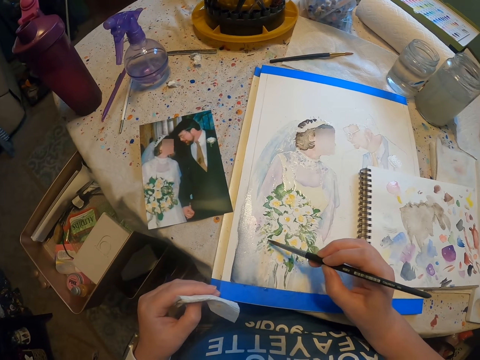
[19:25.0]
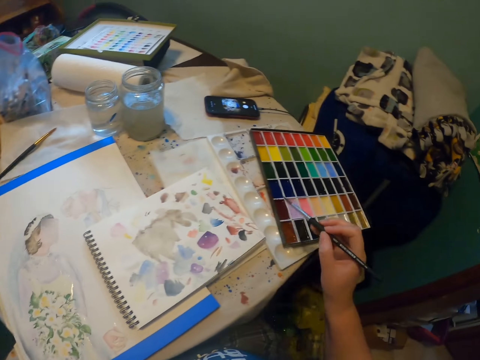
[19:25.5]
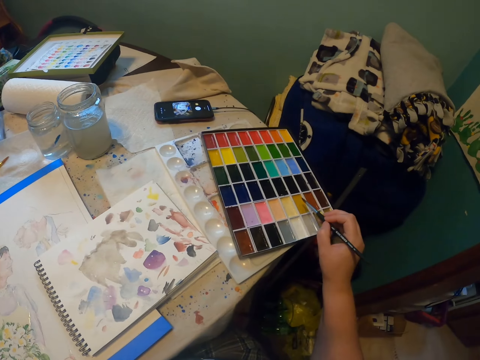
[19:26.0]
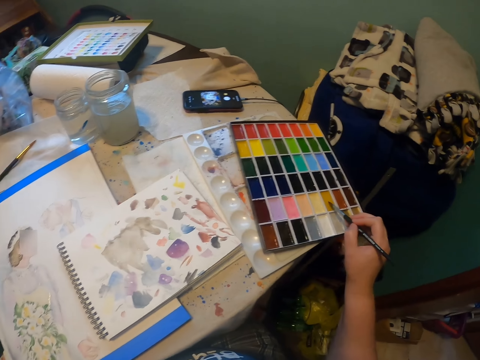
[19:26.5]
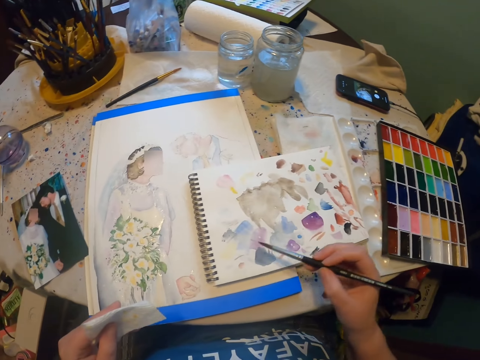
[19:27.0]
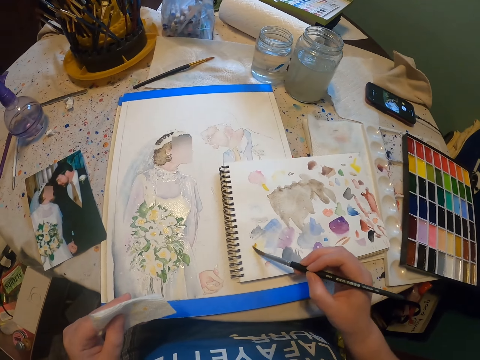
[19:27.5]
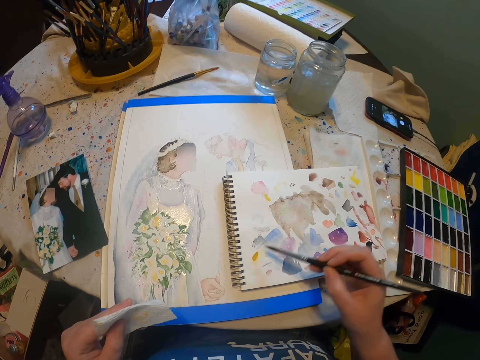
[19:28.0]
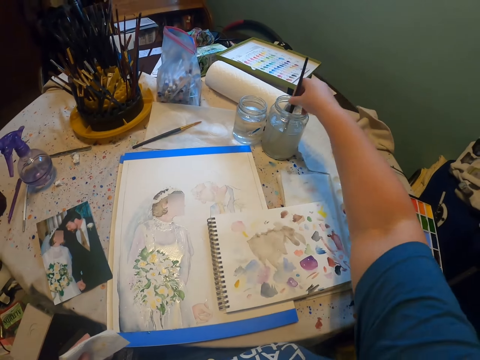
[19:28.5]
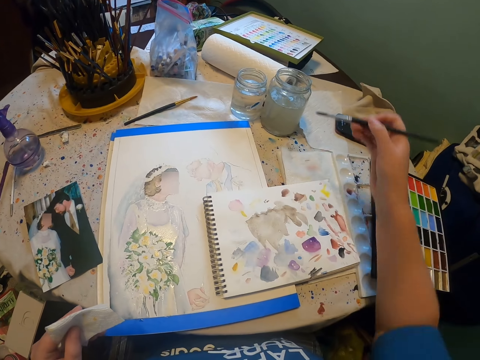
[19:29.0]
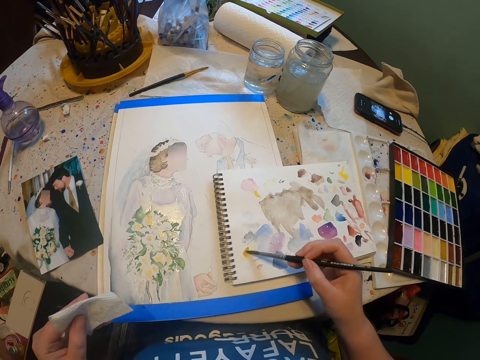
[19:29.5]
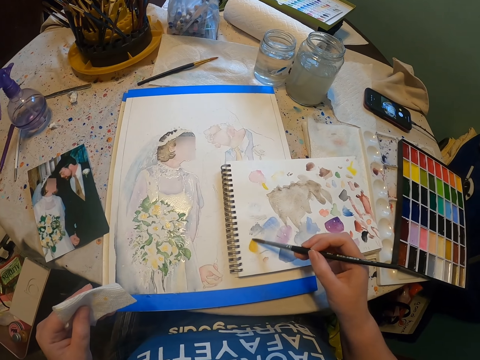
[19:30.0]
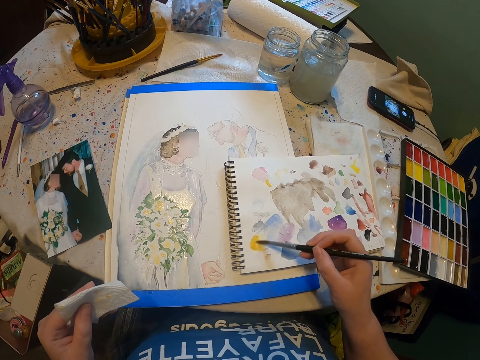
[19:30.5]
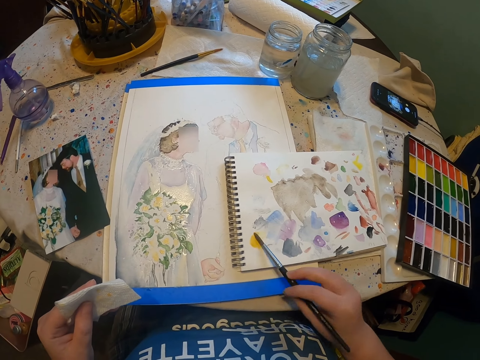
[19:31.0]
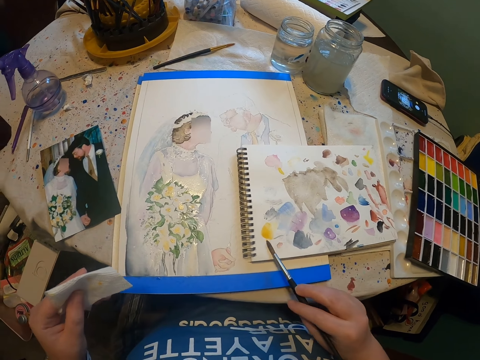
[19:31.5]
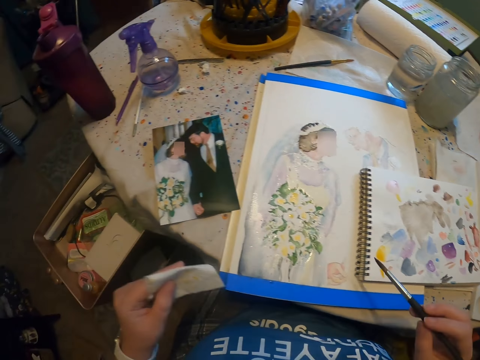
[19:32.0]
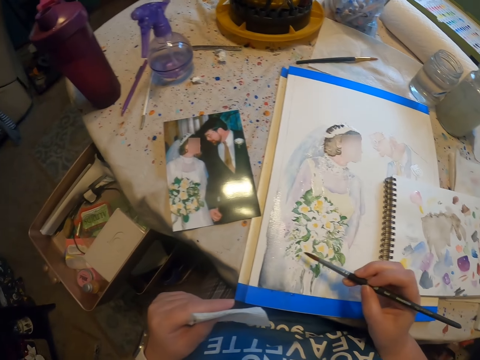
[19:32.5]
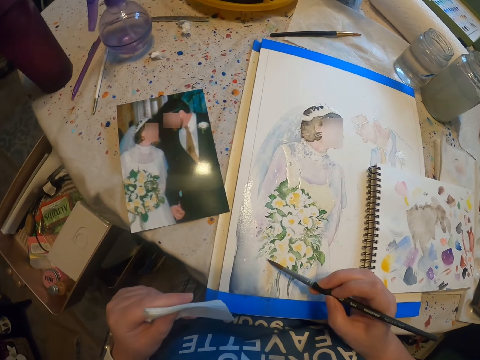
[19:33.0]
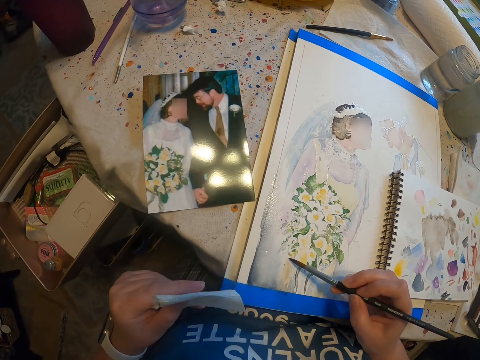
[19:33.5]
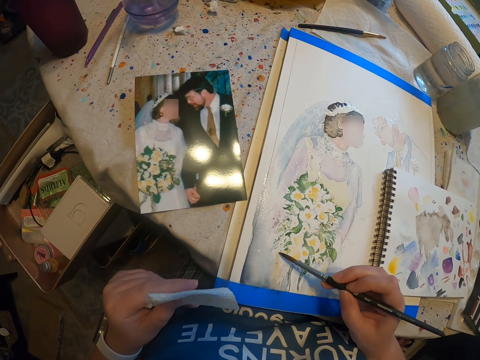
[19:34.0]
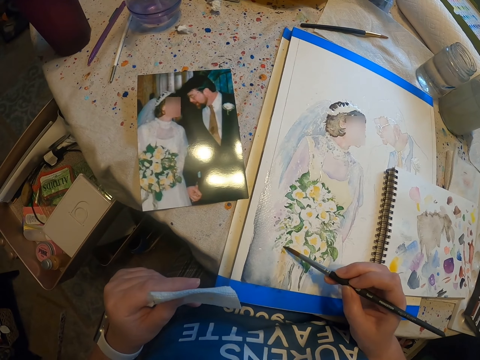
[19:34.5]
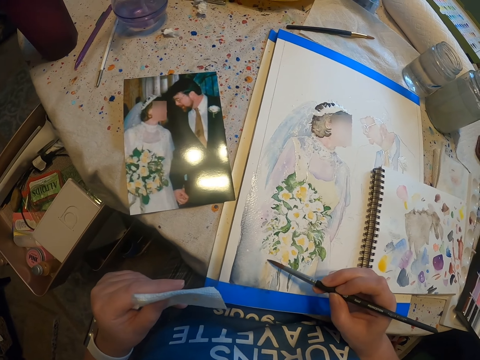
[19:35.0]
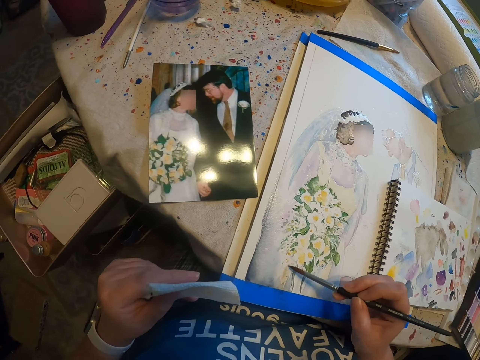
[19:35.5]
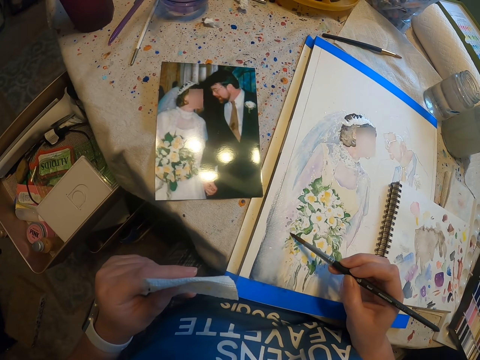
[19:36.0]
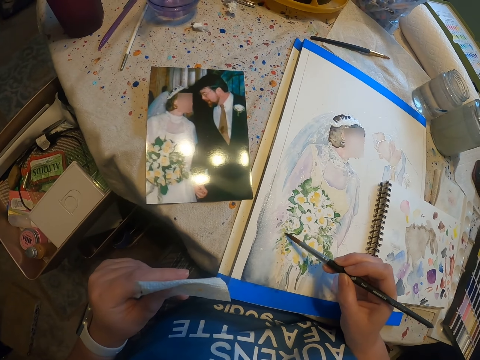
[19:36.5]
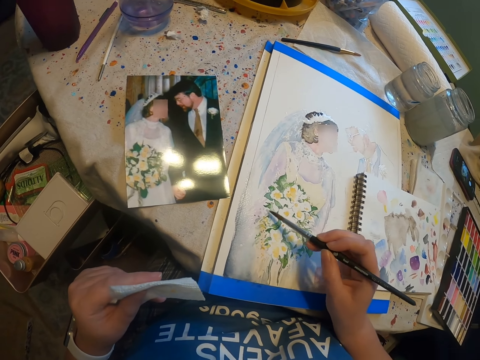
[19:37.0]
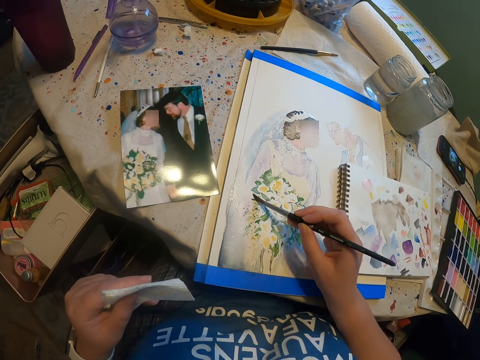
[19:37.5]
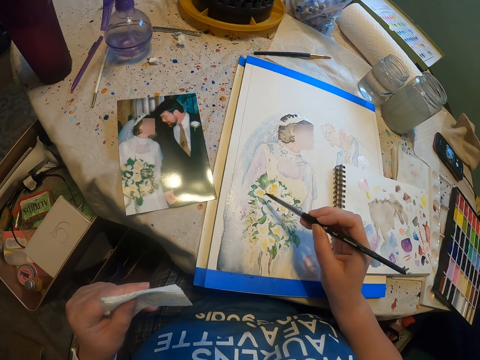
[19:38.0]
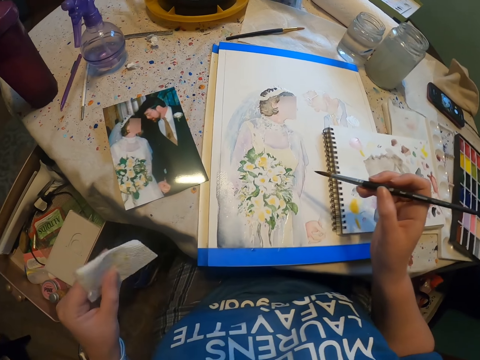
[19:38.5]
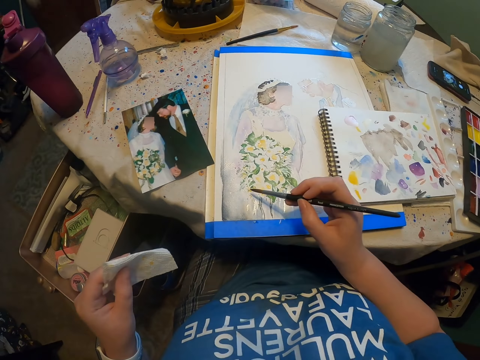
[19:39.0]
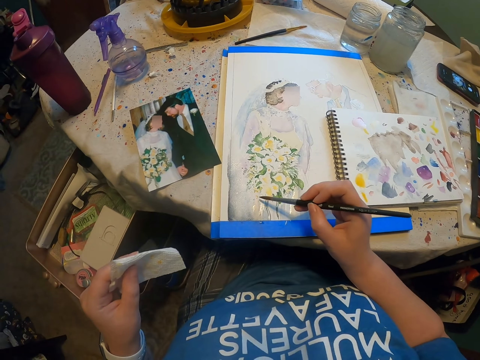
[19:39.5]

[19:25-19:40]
The camera wearer paints on a paint paper. They add paint on the paint brush from the color palette. They paint on a book with the paint brush. They take paint from a paint can. They dip the paint brush in the water. They paint on the book with the paint brush. They paint on the paint paper.

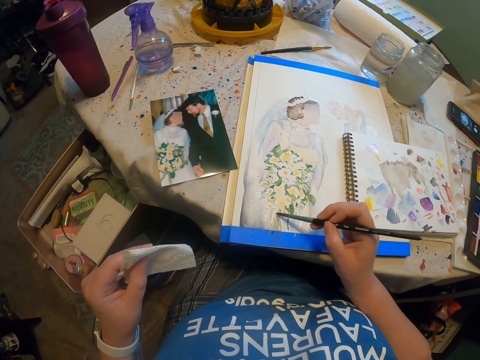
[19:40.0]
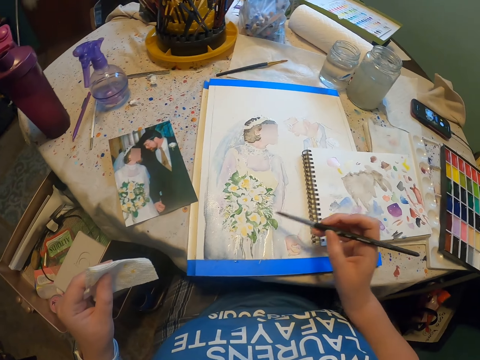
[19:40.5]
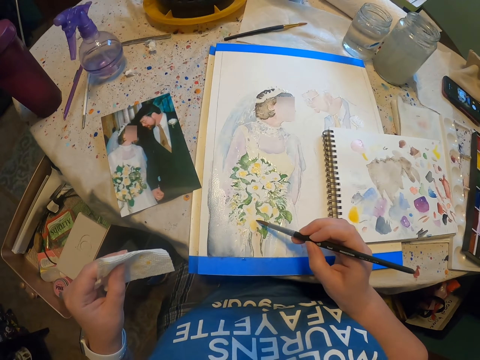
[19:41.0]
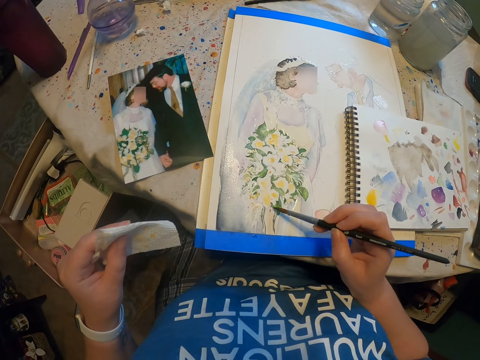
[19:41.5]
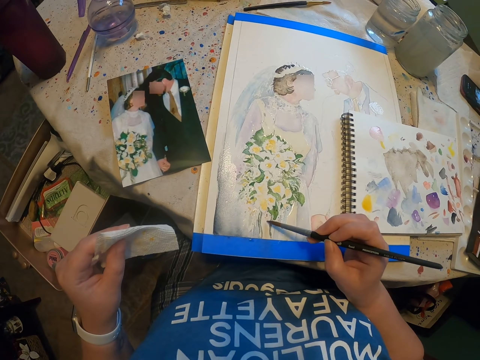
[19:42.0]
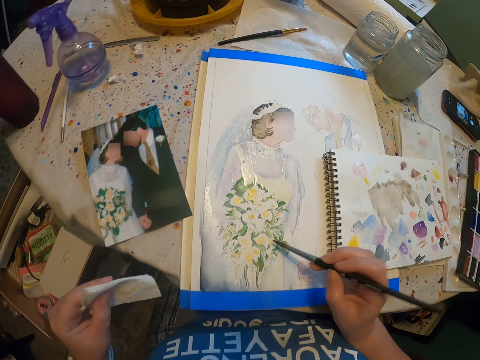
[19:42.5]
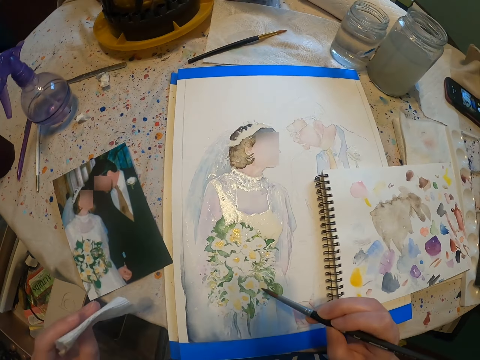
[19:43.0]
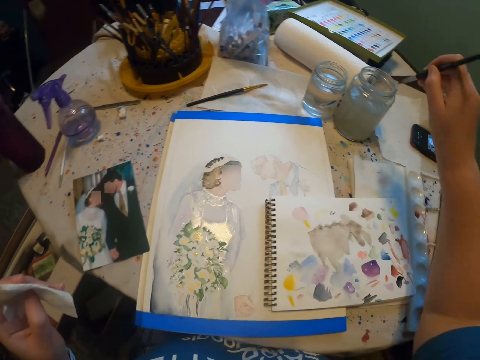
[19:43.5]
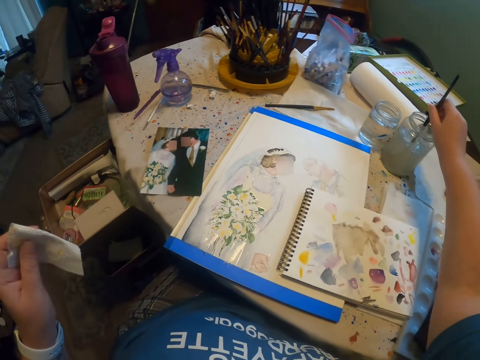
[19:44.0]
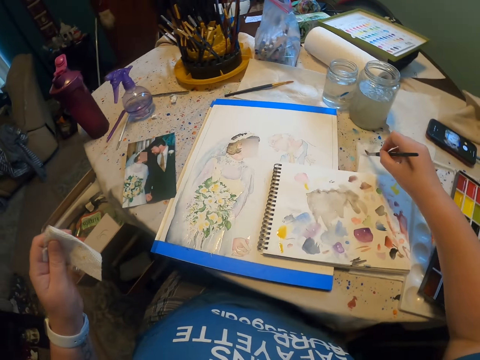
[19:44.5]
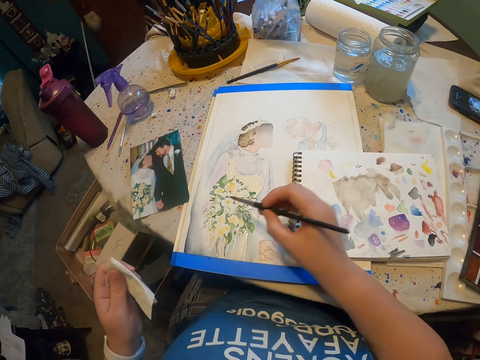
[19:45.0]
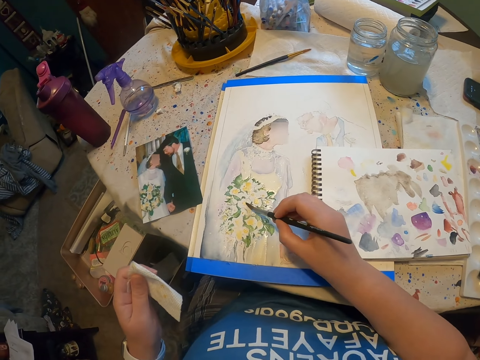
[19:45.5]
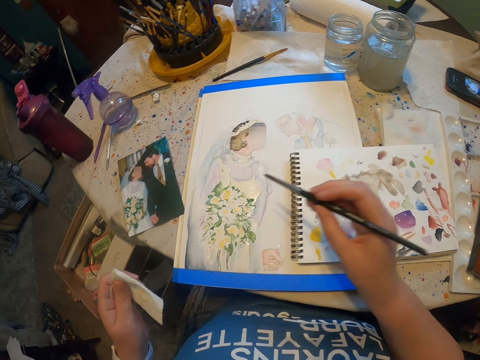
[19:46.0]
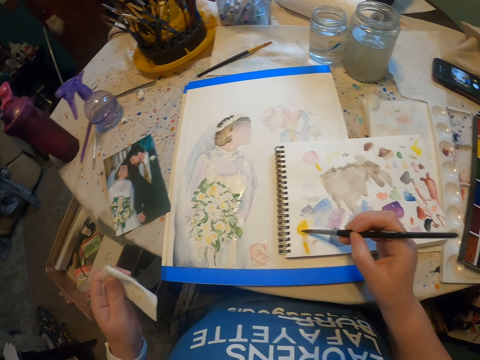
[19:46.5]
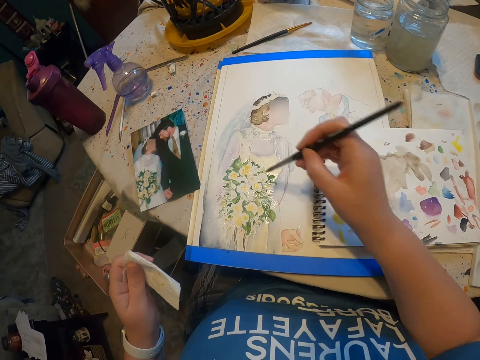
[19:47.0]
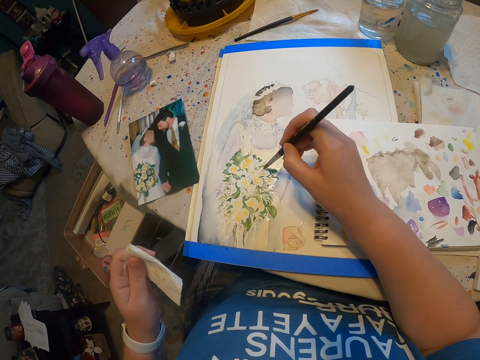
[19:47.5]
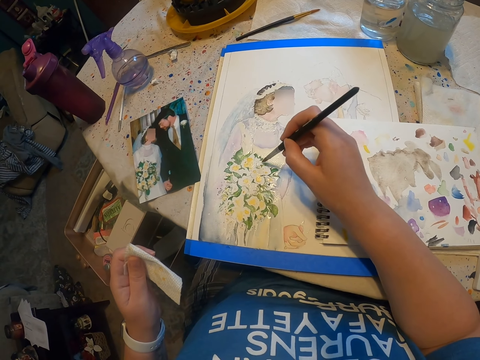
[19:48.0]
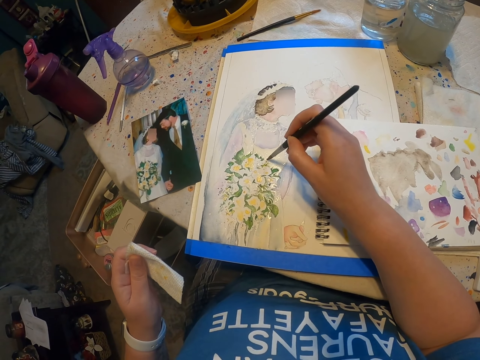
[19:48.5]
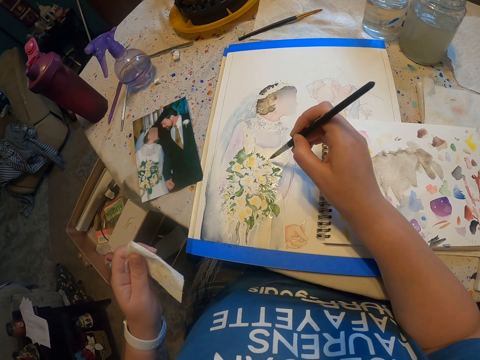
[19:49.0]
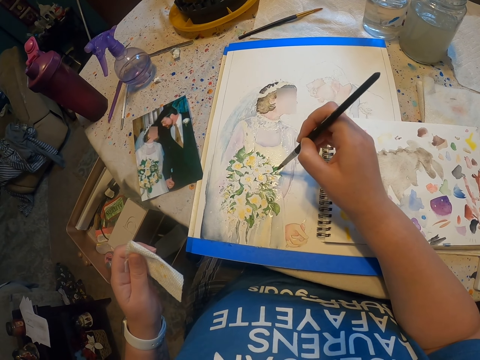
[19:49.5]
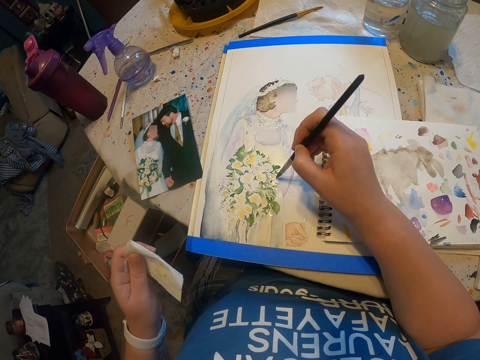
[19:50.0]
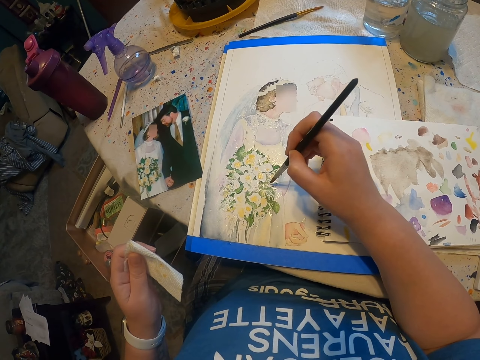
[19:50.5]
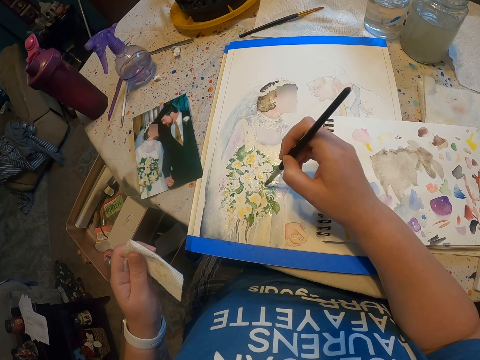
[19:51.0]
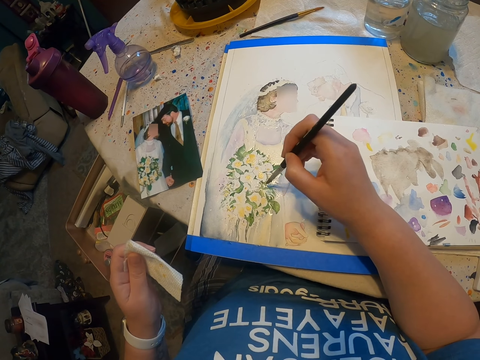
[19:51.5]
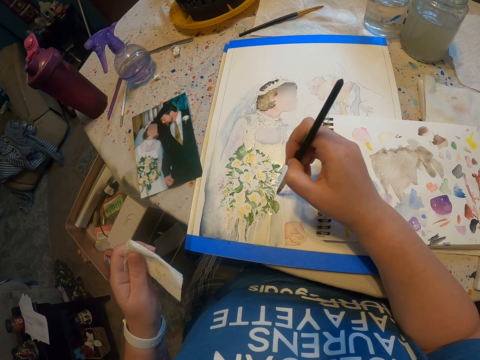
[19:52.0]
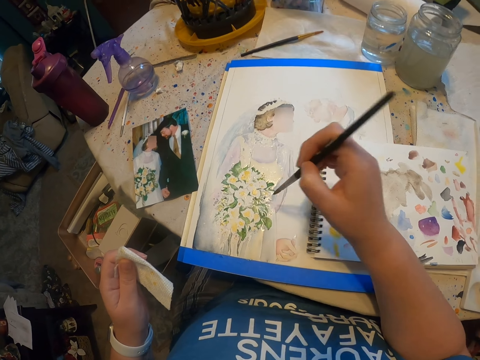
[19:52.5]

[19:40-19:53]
The camera wearer takes paint from a paint can. They dip a paint brush in the water. They reduce paint from the paint brush. They paint on a paint paper with the paint brush. They paint on a book. They paint on the paint paper.
